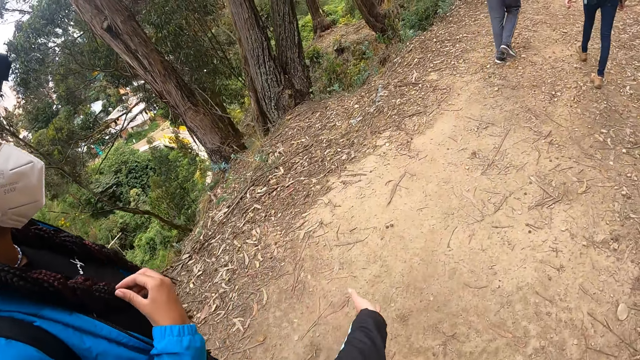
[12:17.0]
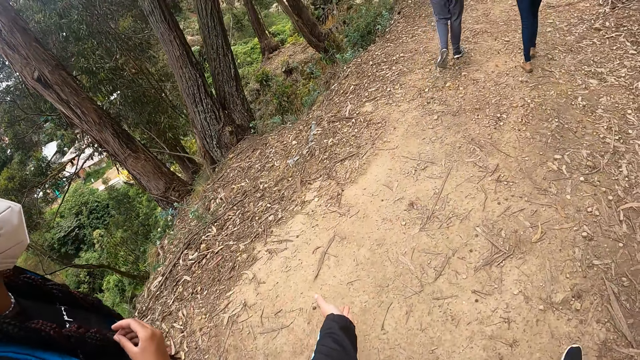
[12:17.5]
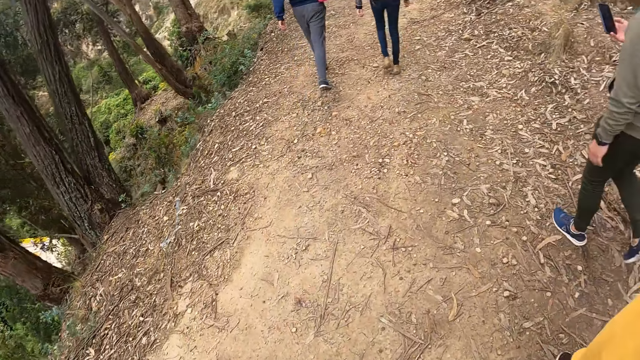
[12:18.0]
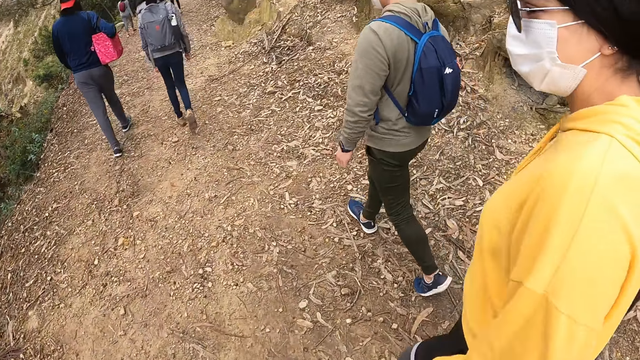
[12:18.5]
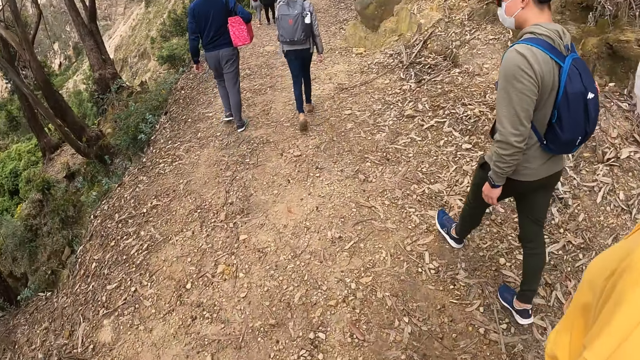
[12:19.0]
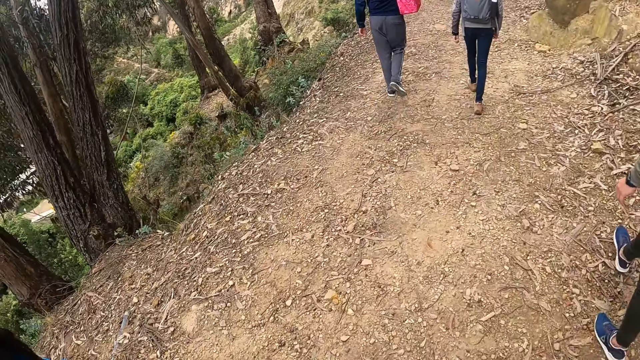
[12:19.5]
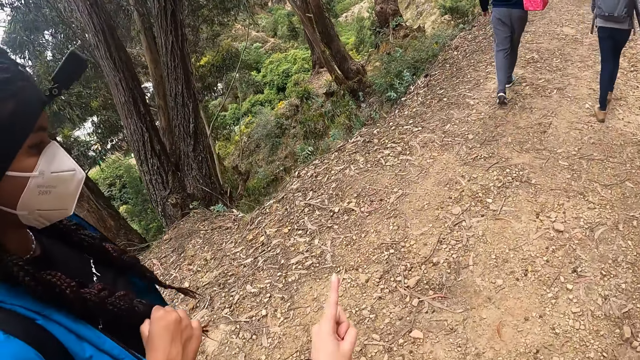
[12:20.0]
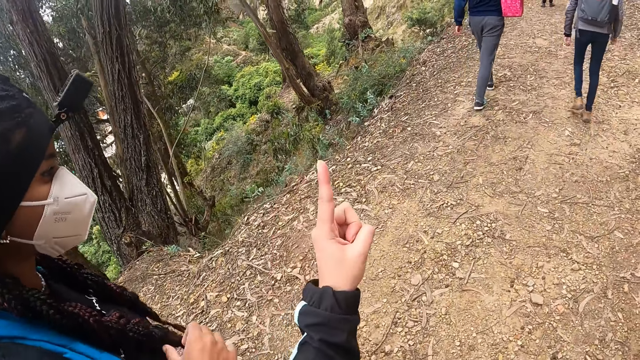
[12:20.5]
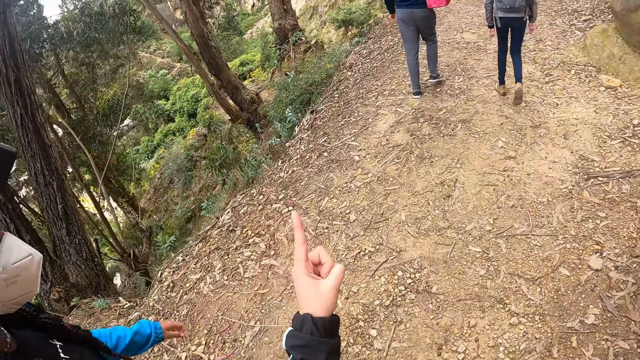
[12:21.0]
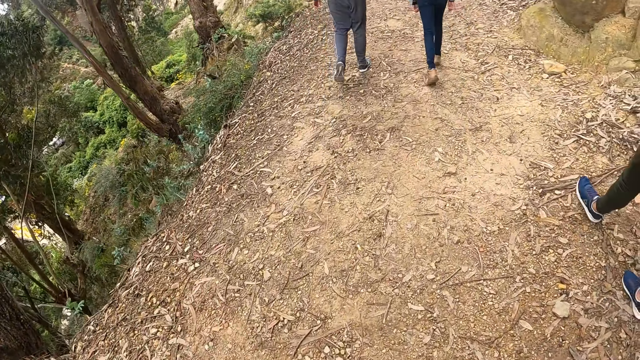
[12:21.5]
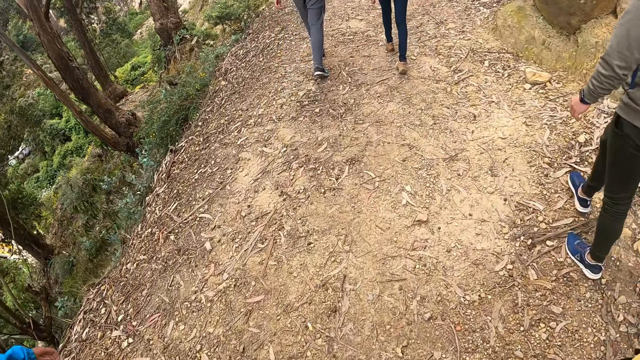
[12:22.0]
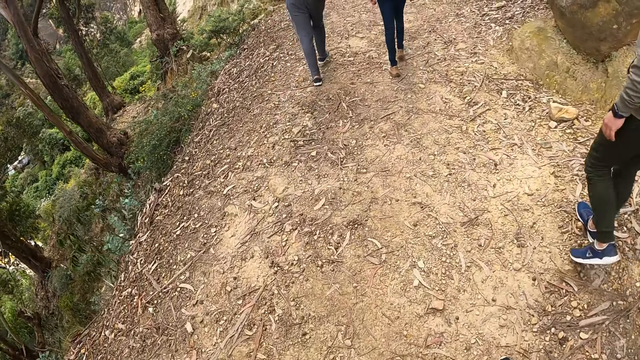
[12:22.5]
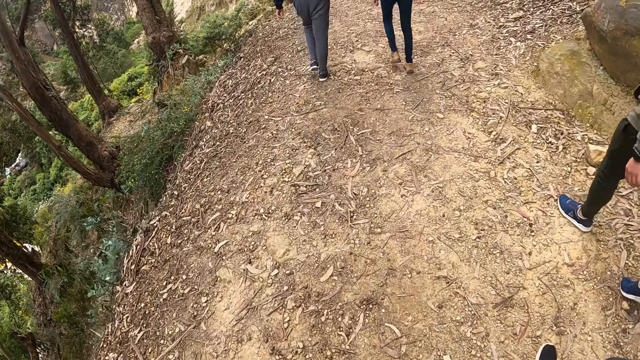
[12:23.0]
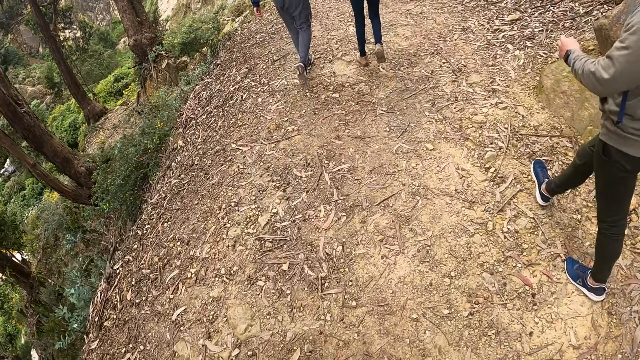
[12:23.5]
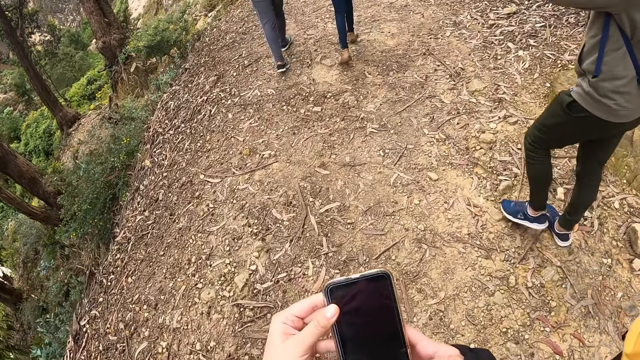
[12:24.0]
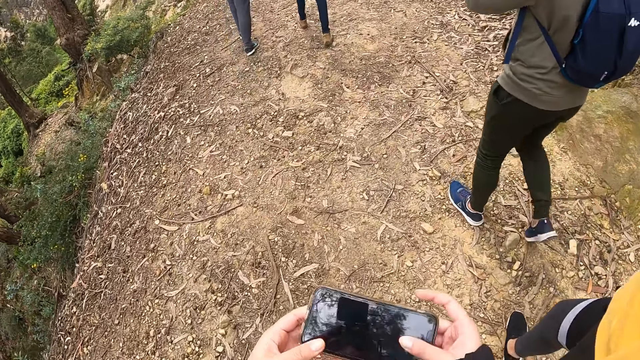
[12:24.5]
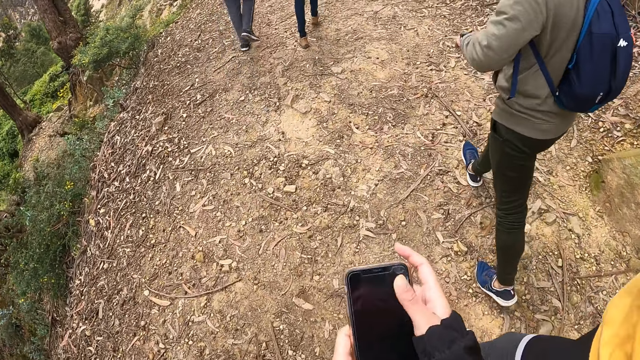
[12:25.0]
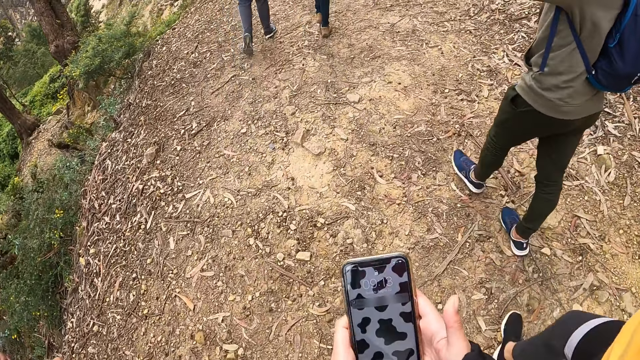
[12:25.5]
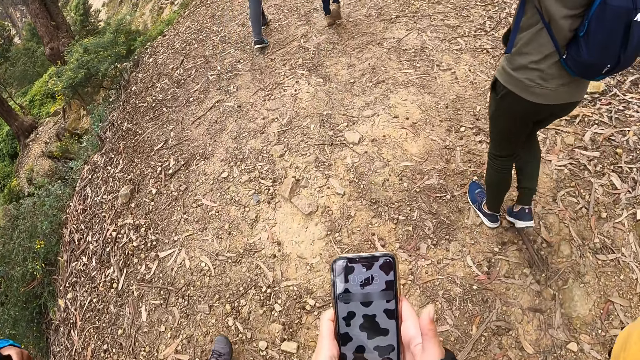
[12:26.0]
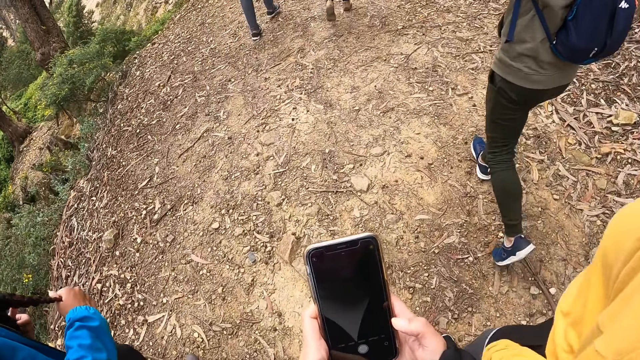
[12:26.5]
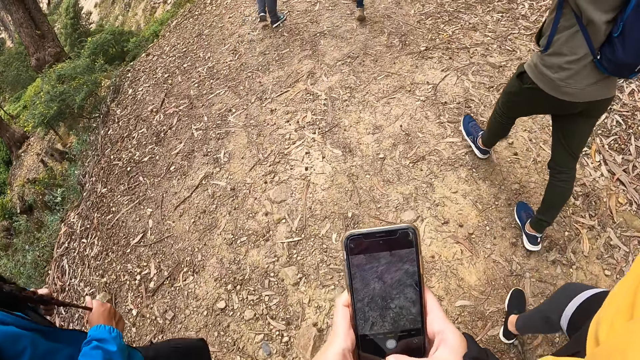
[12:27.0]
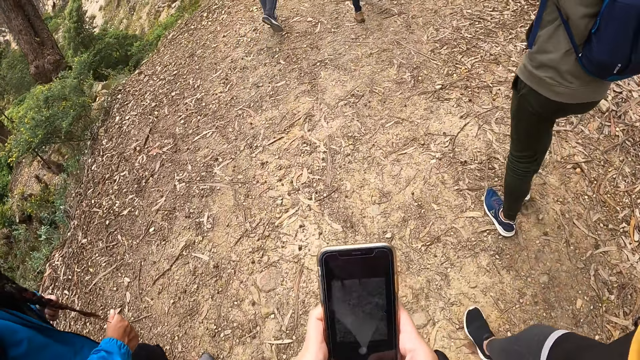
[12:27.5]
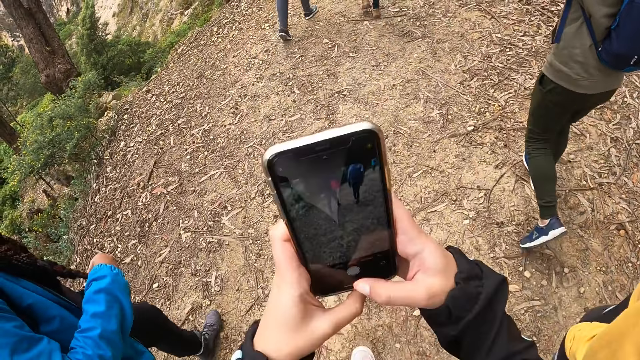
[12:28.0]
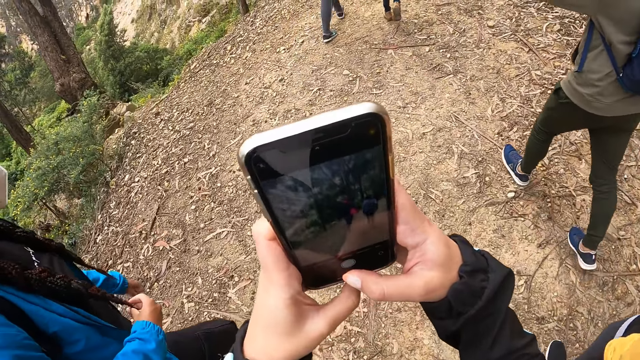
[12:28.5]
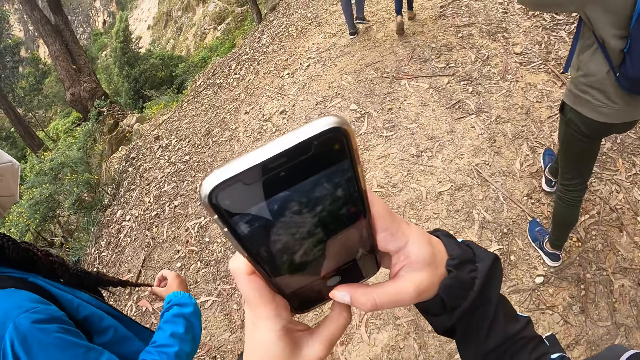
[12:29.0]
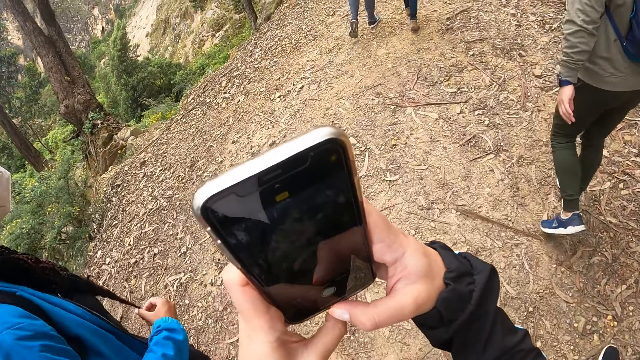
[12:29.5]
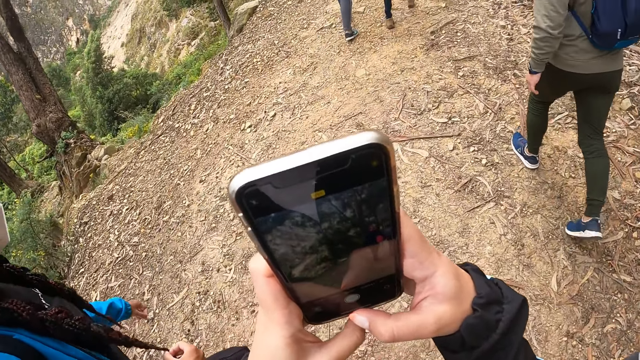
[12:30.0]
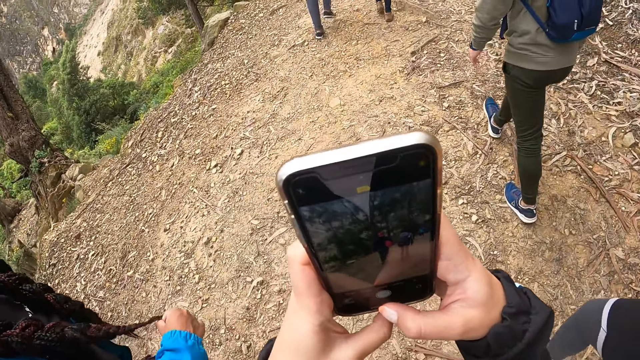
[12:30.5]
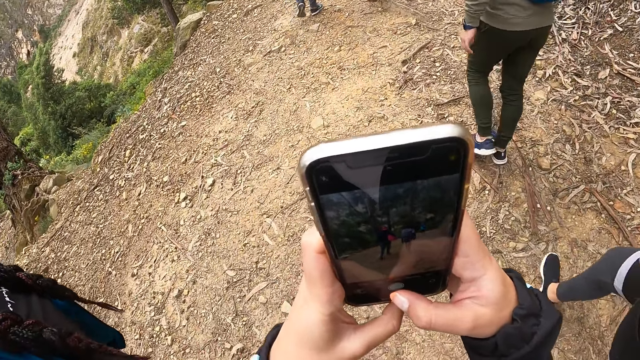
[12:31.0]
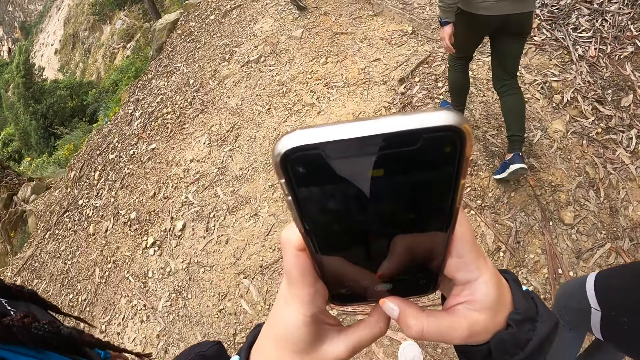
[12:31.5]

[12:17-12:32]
The camera wearer points at a tree with his left hand. He brings out a phone with his hands. He turns the phone in his hands. He takes a picture with the phone. He operates the phone in his hands with his right hand. He takes photographs with the phone in his hands.

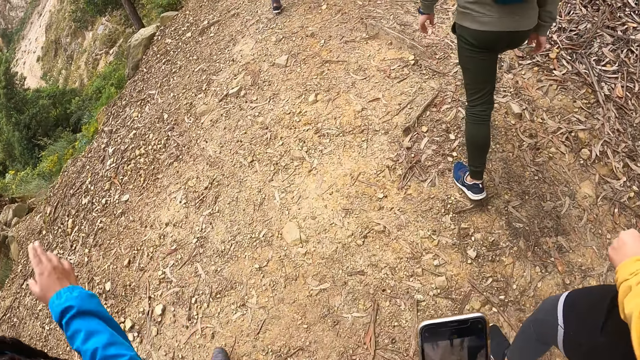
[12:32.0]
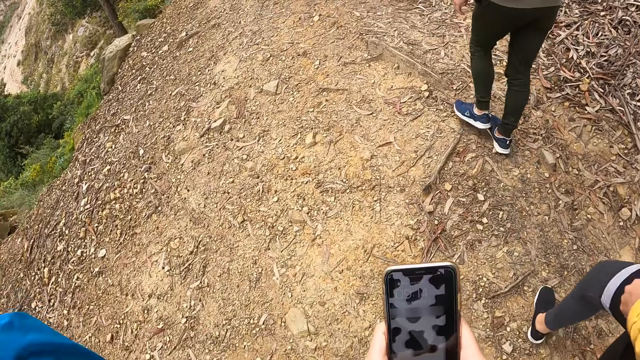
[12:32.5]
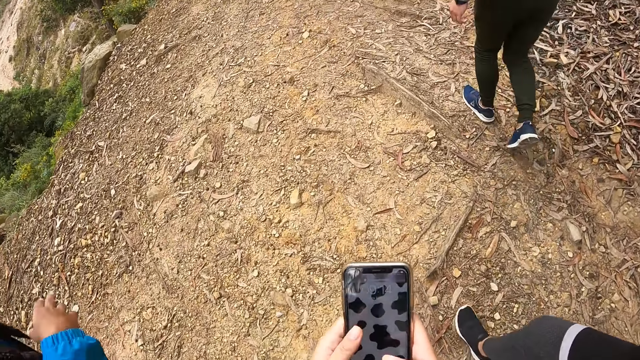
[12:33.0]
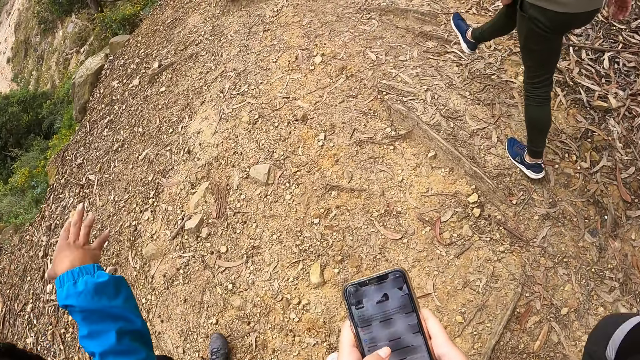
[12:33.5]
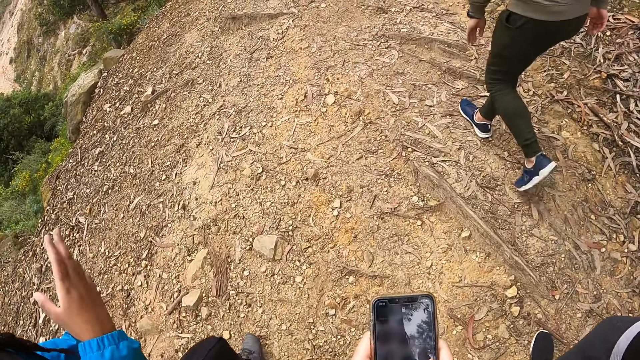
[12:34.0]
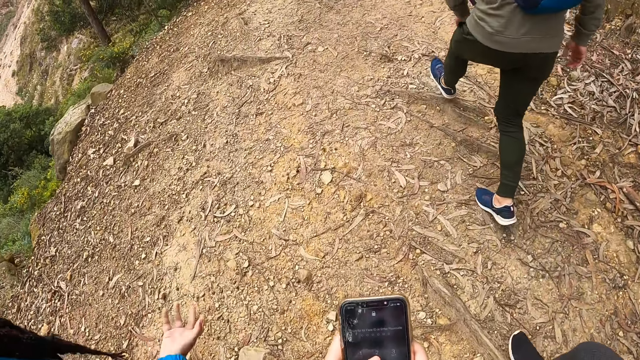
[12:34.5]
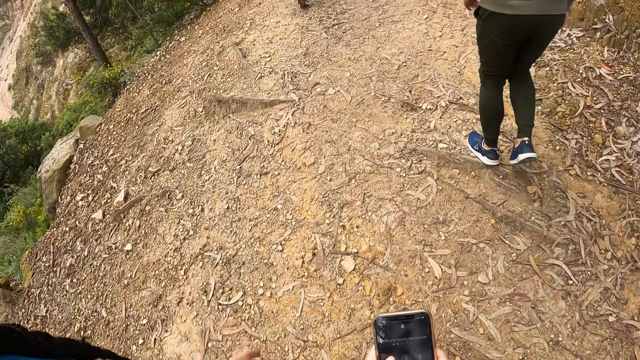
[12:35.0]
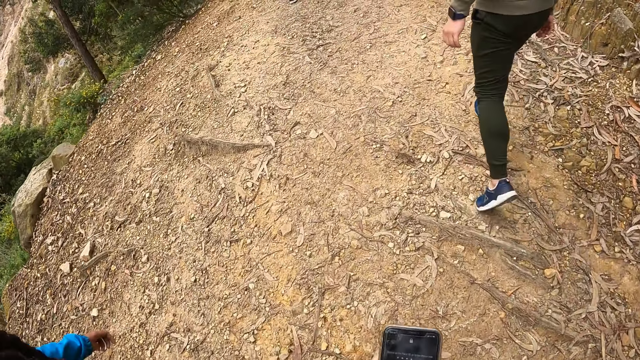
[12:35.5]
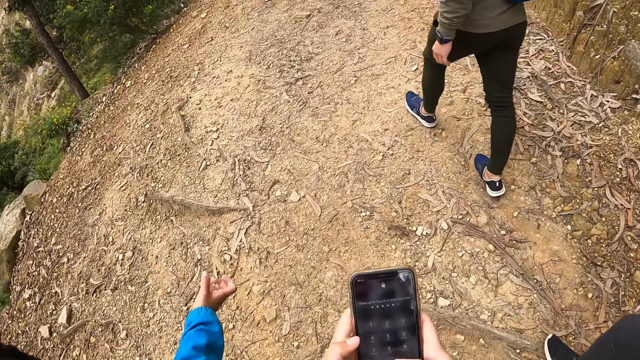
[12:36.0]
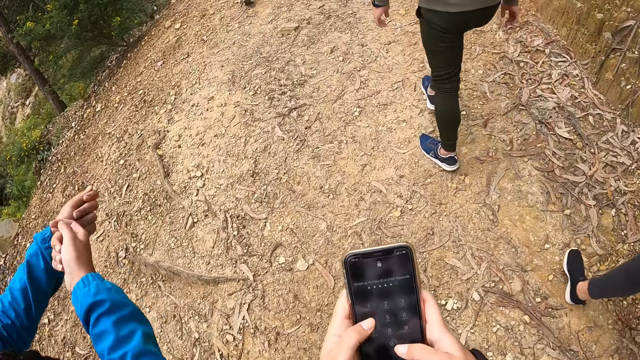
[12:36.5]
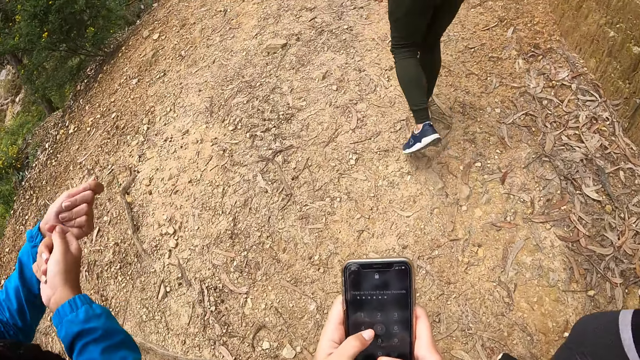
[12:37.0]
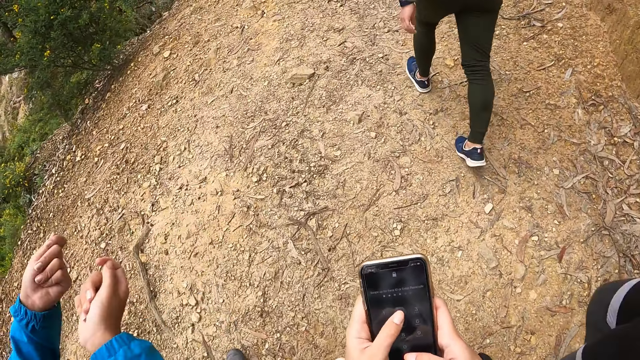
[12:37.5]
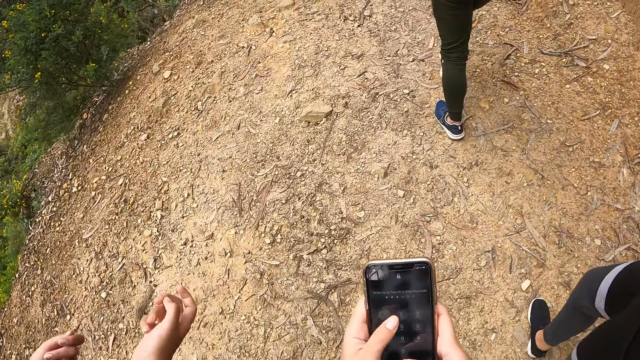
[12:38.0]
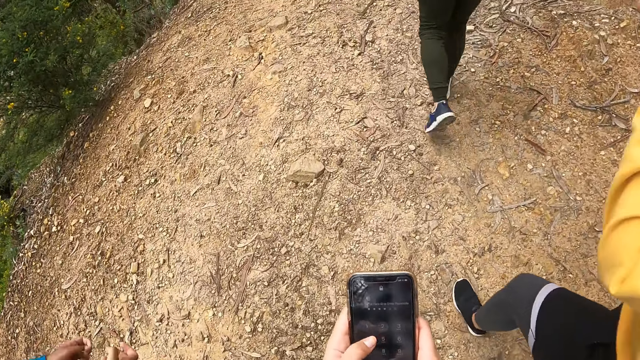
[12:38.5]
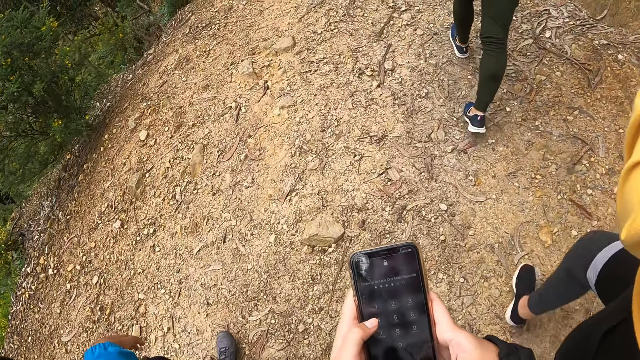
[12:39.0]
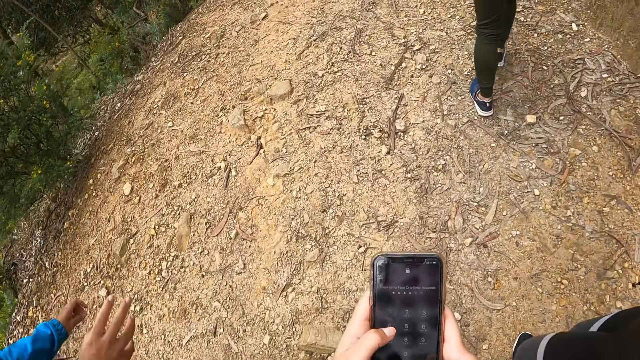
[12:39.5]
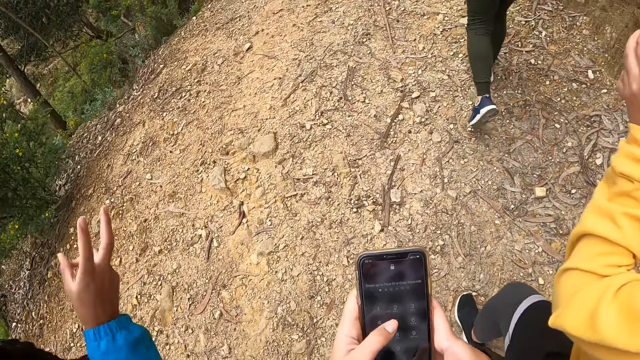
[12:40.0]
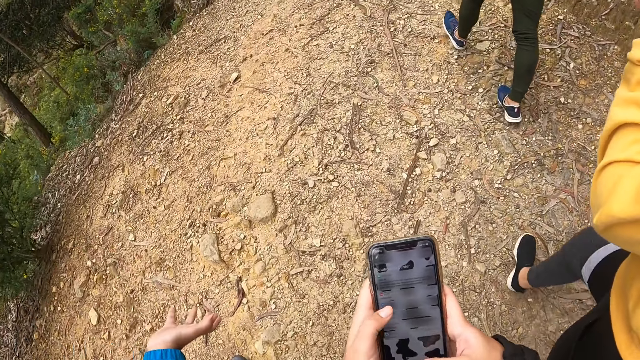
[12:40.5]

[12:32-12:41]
The camera wearer operates the phone with his left hand. He scrolls through the phone. He operates the phone in his hands with his right hand. He operates the phone in his hands with his right hand again.
